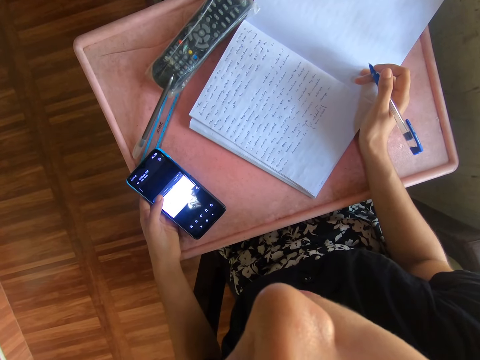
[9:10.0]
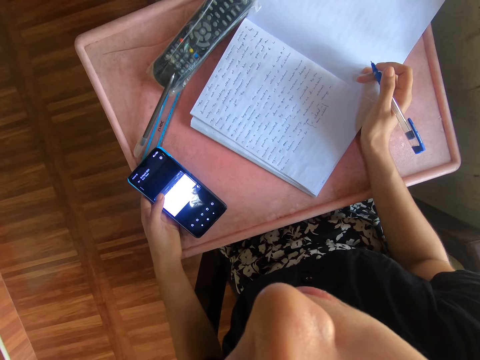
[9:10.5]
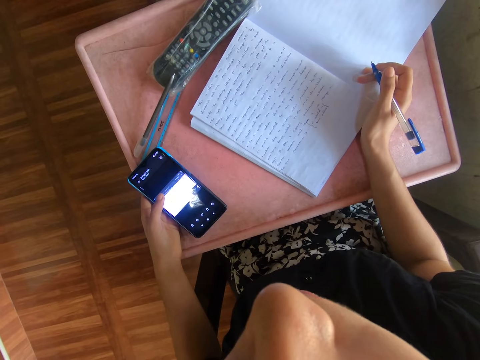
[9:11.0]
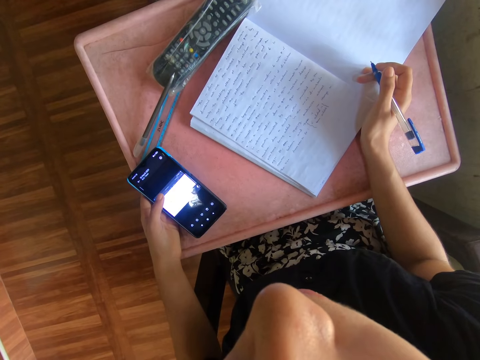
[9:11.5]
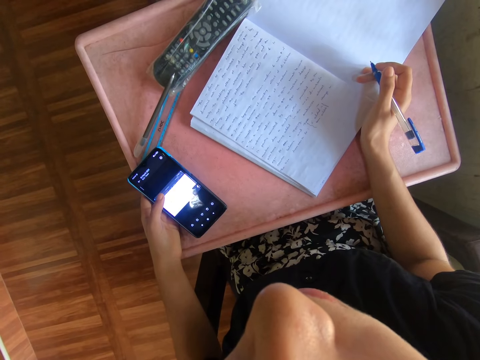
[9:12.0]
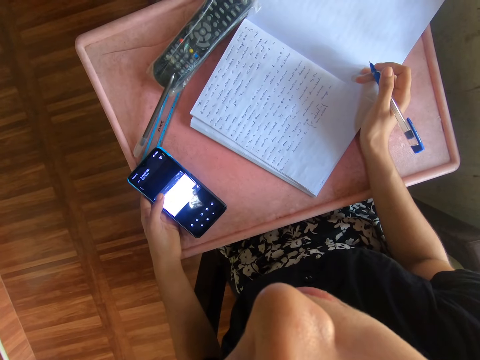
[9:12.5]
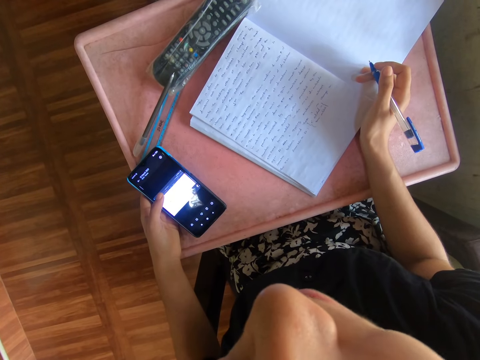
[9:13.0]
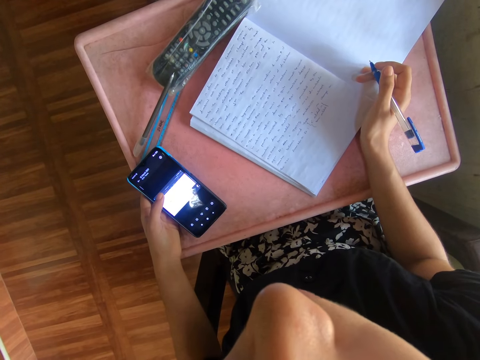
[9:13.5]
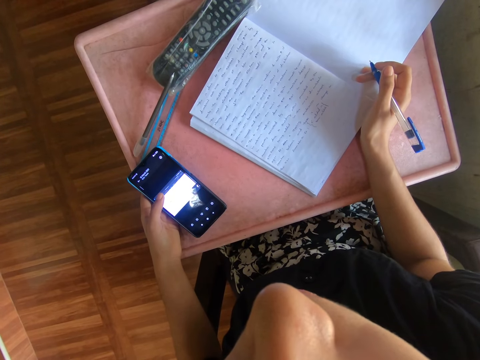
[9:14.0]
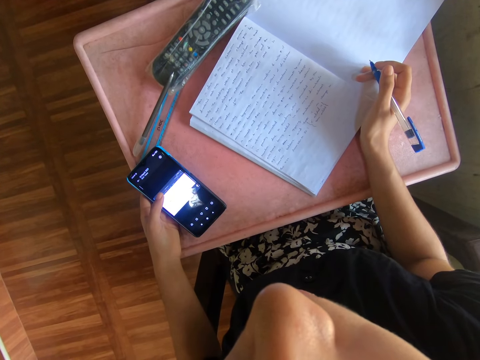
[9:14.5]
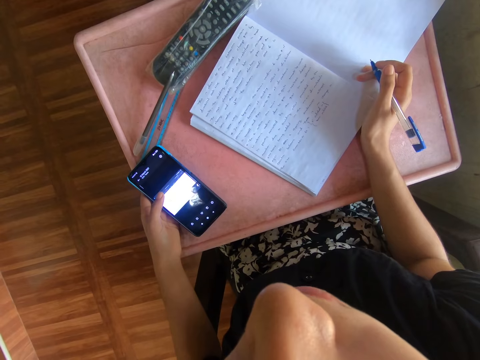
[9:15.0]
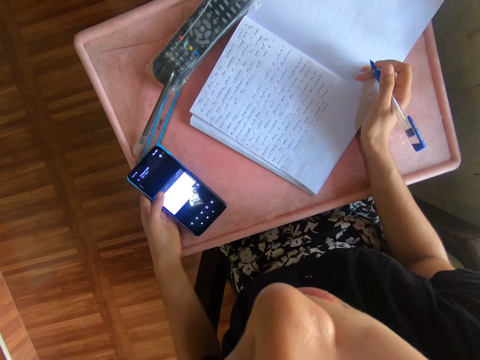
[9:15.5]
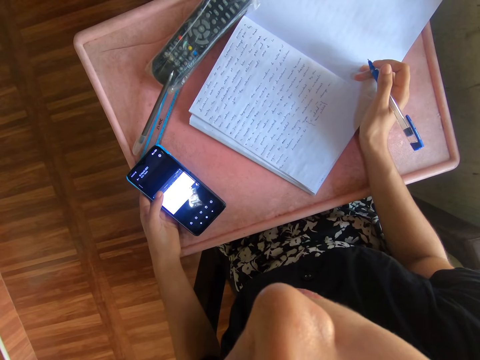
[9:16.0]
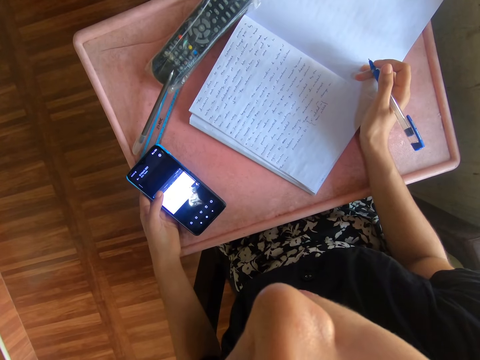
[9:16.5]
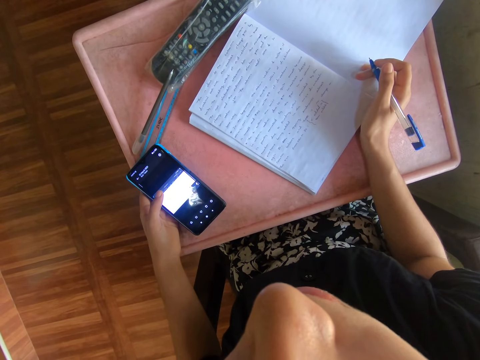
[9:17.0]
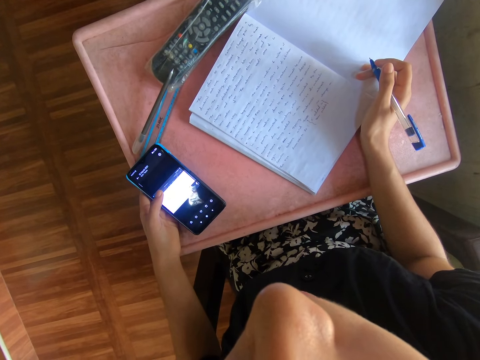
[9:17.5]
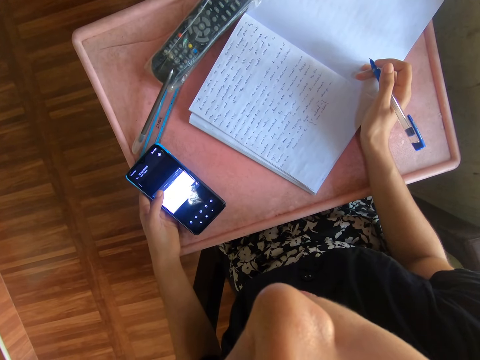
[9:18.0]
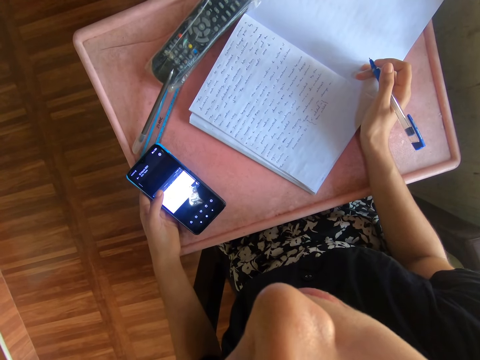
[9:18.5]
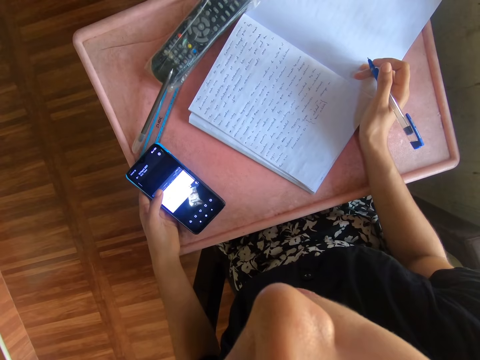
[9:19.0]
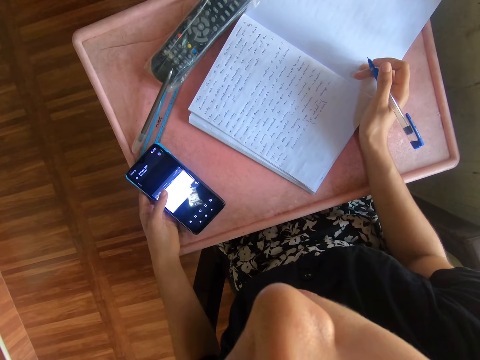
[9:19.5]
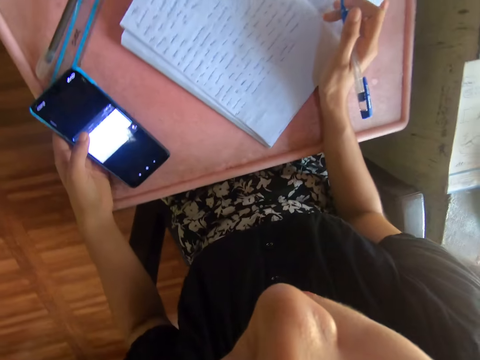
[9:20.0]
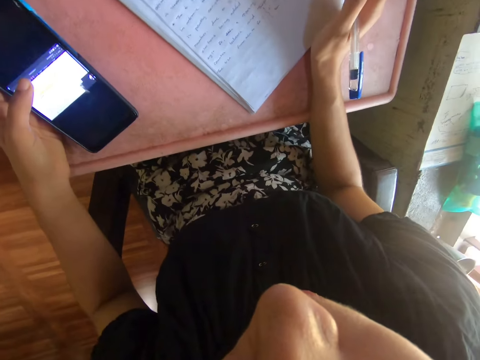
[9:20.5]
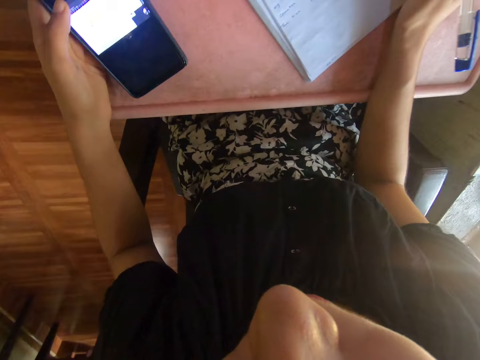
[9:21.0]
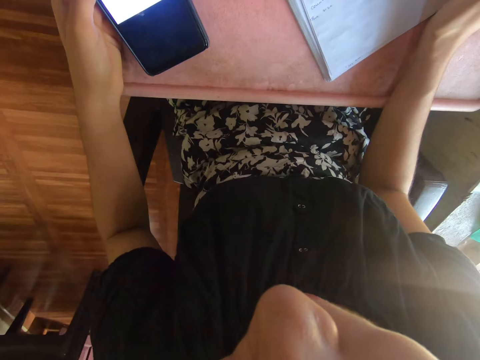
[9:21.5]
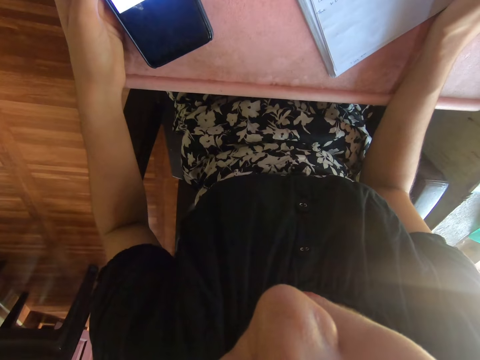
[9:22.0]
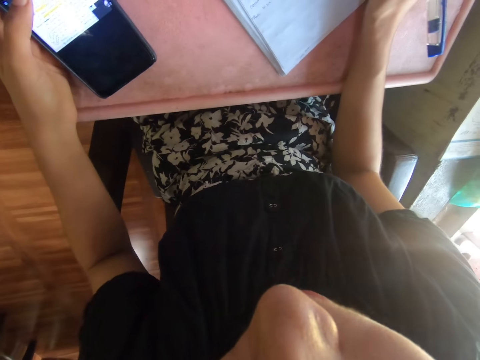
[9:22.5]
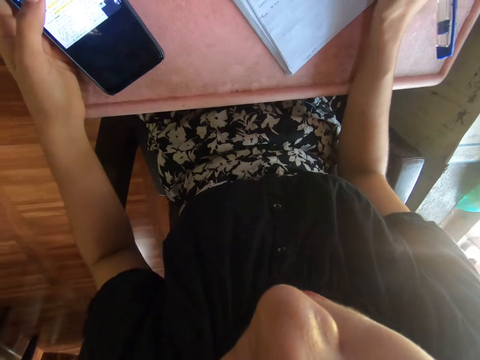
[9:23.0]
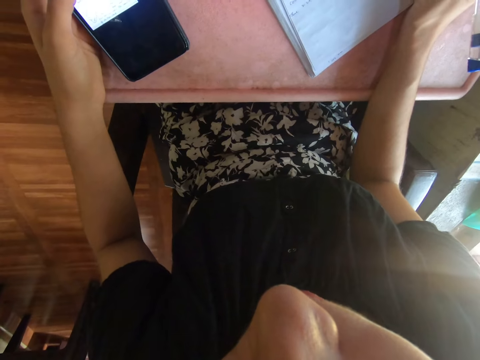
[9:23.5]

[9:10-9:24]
The camera wearer looks at the phone.

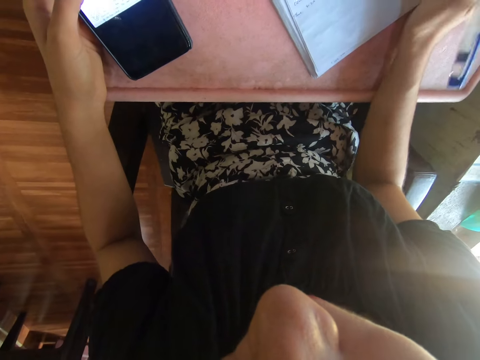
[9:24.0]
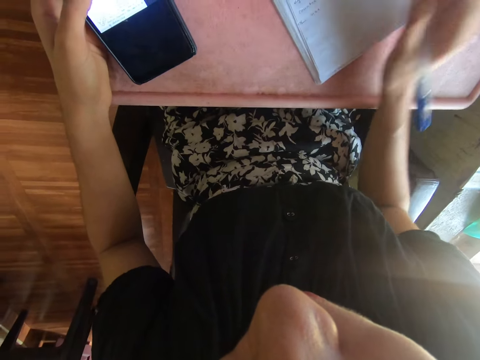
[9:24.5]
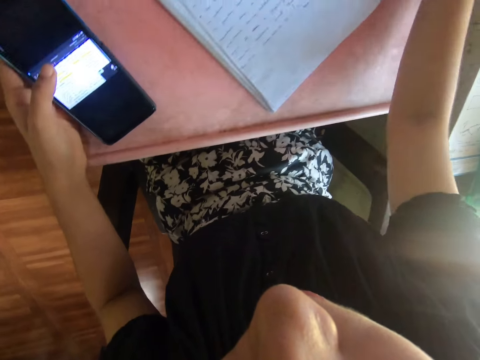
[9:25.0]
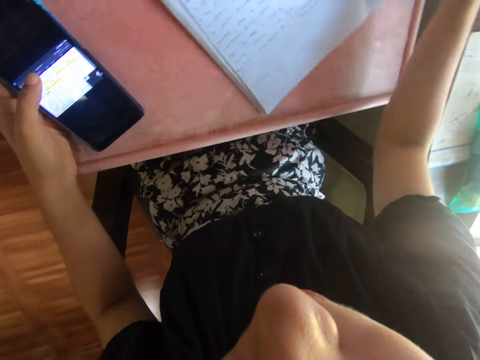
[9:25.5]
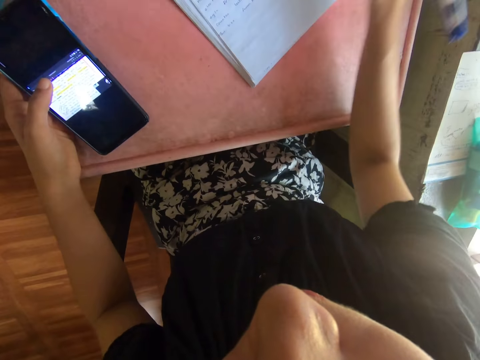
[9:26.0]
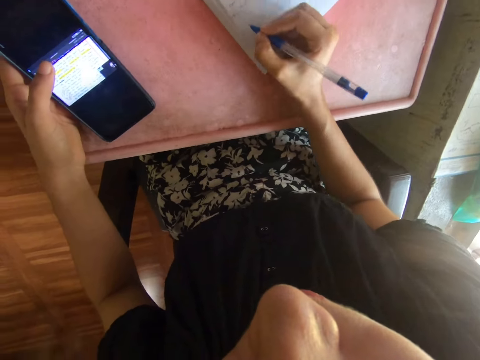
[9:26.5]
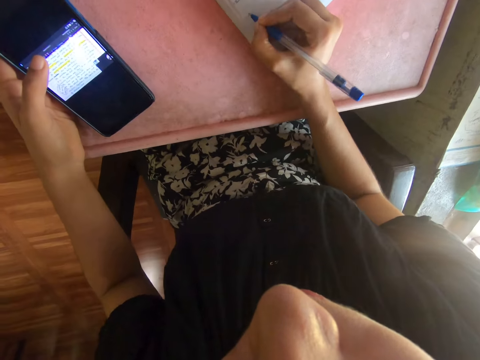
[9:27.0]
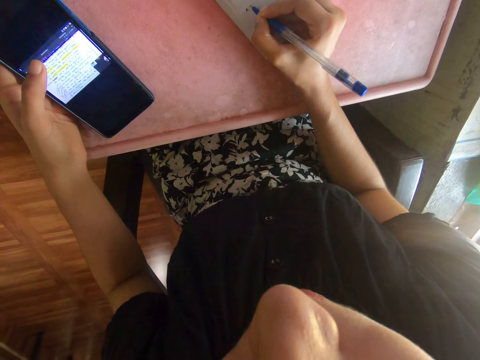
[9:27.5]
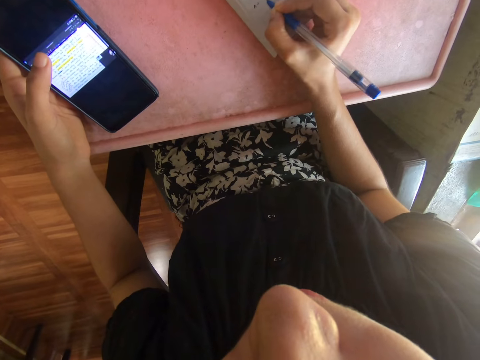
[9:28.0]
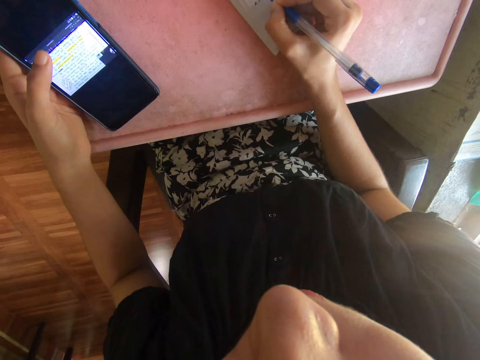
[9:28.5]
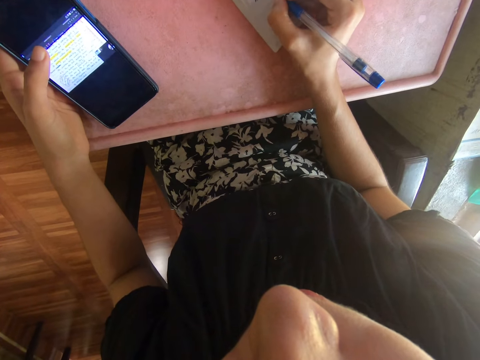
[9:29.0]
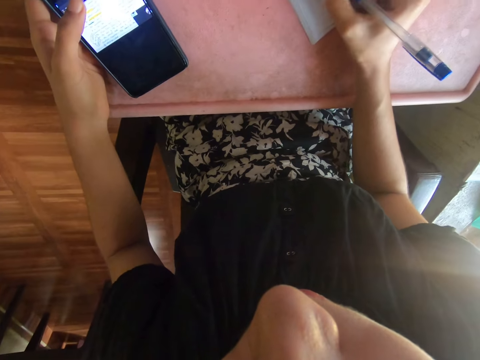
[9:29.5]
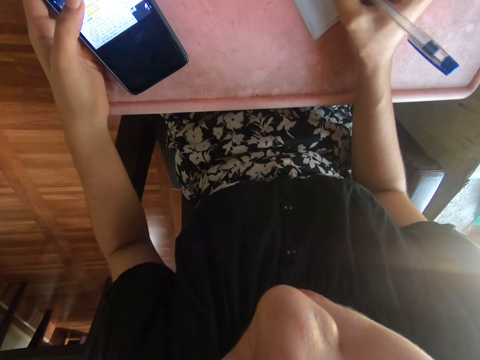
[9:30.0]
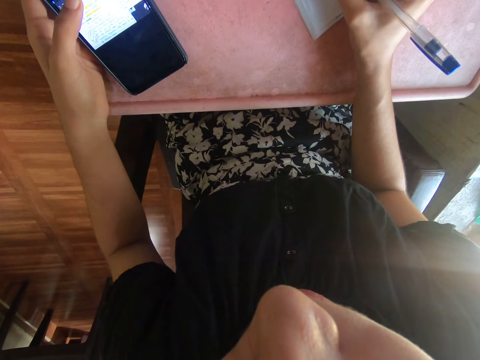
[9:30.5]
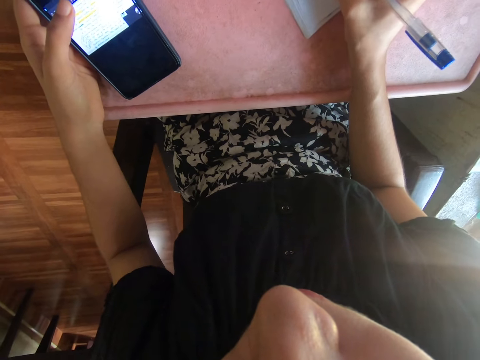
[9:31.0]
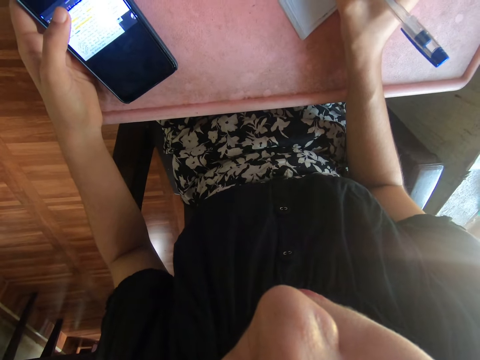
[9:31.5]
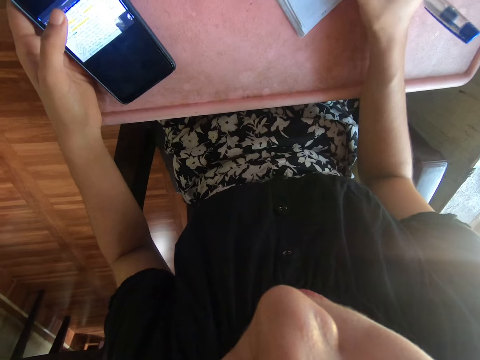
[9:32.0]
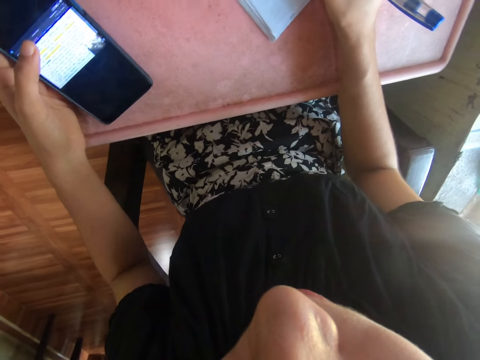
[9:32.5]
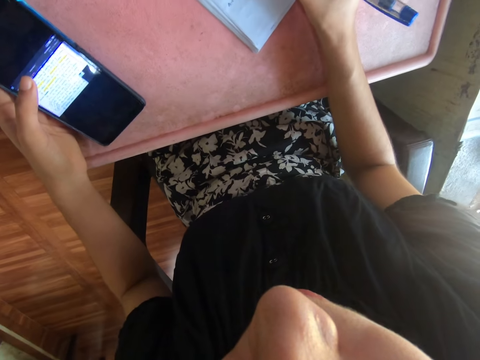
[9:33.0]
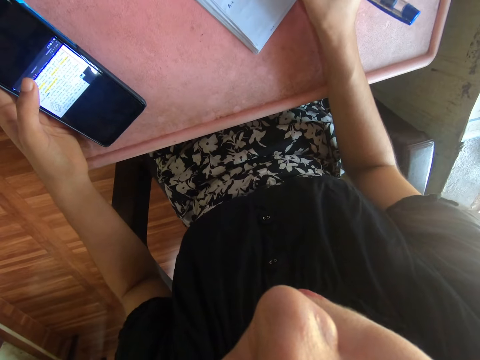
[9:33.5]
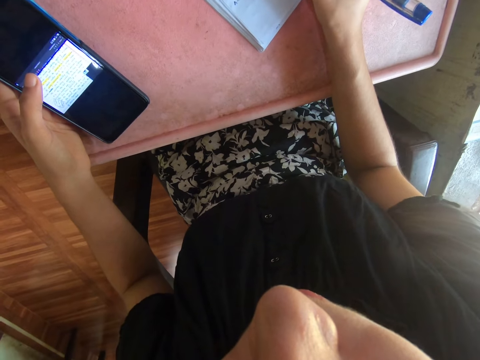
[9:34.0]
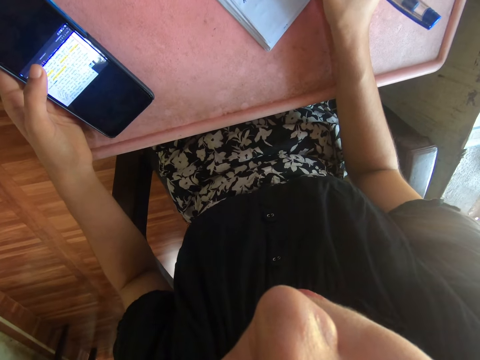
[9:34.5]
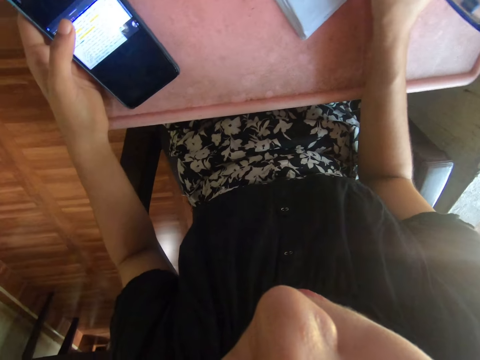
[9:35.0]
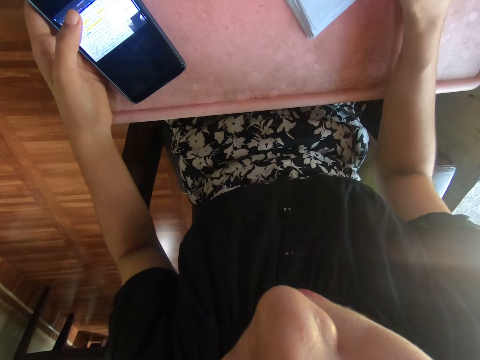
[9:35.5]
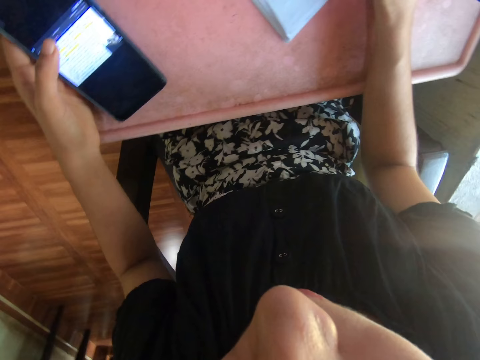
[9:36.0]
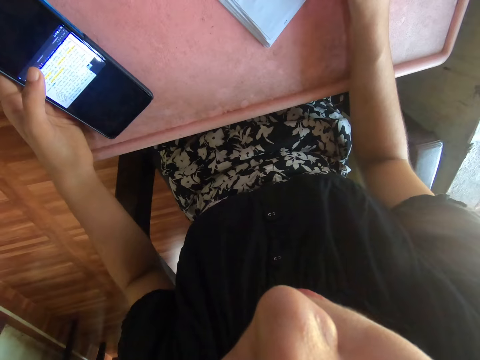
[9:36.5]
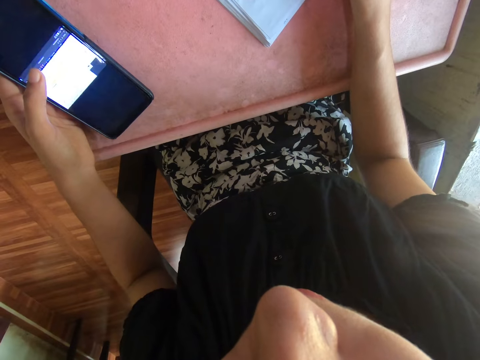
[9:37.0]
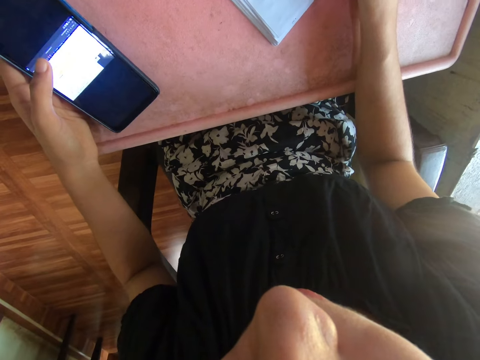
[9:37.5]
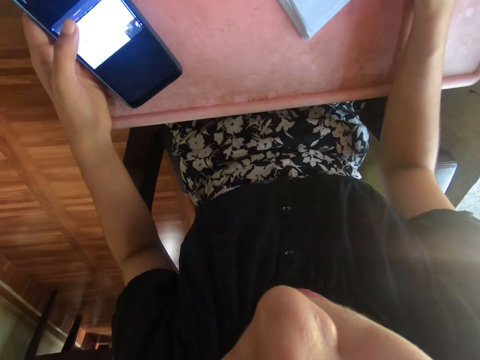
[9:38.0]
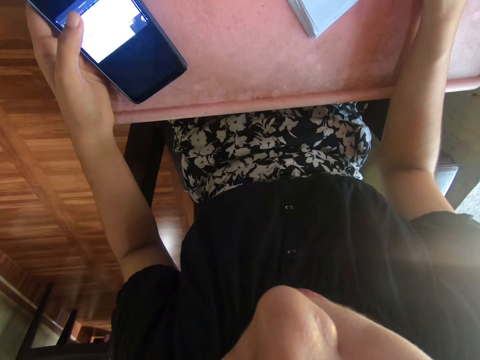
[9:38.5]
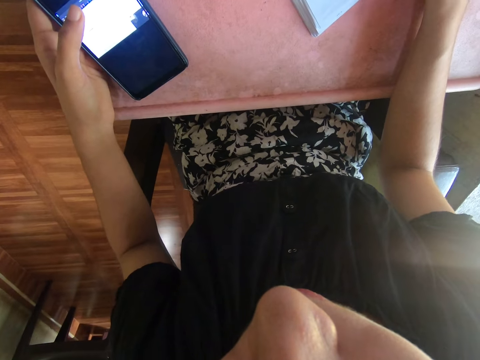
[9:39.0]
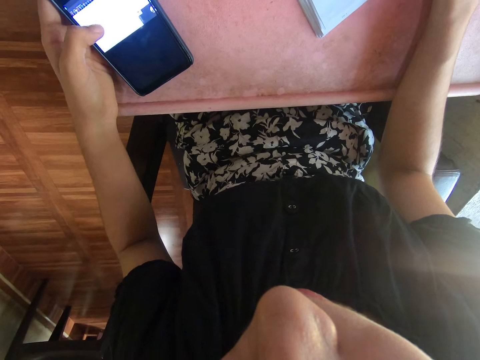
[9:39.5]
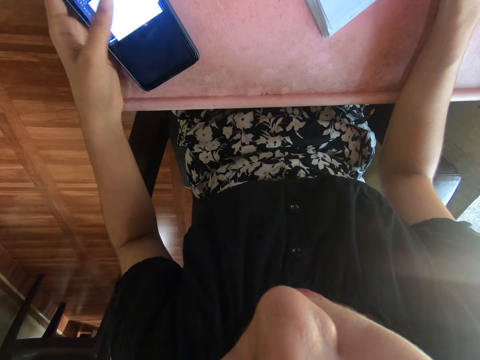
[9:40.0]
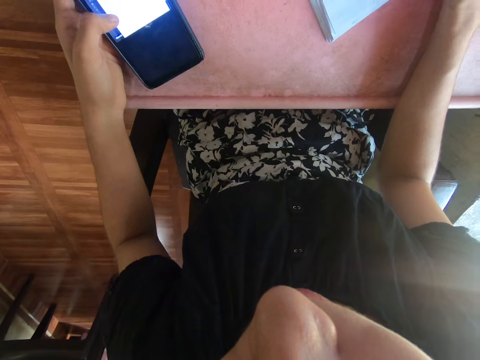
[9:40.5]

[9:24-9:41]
The camera wearer adjusts the book on the table. They write on a piece of the book with a pen. They touch a screen.
